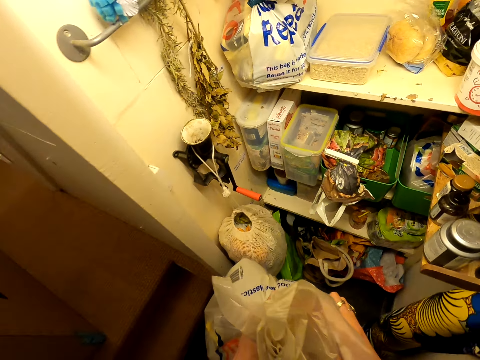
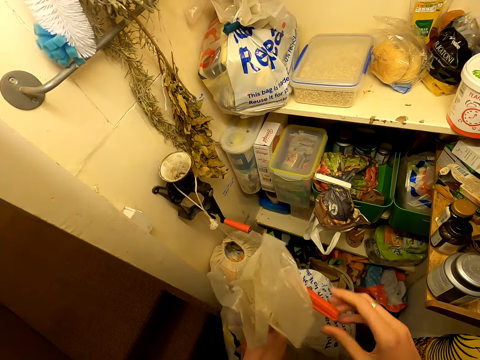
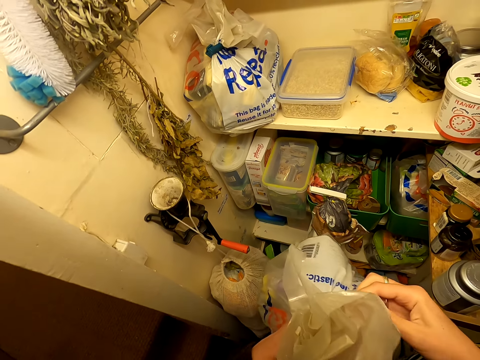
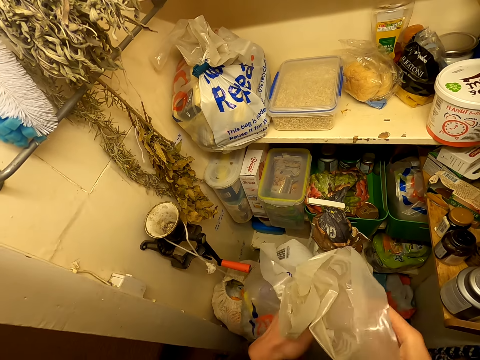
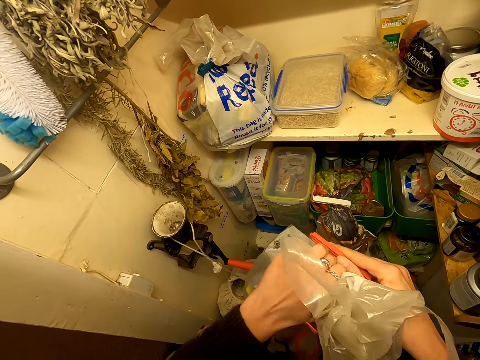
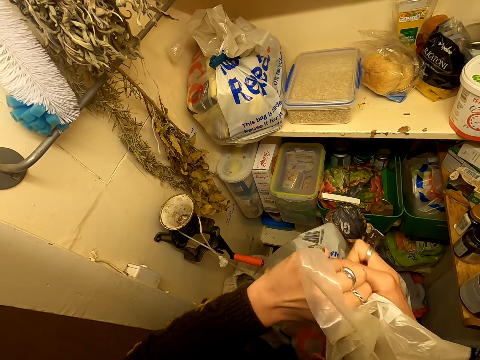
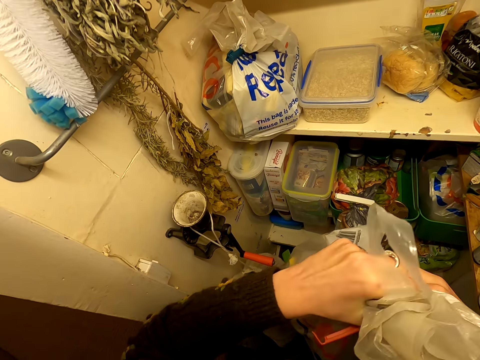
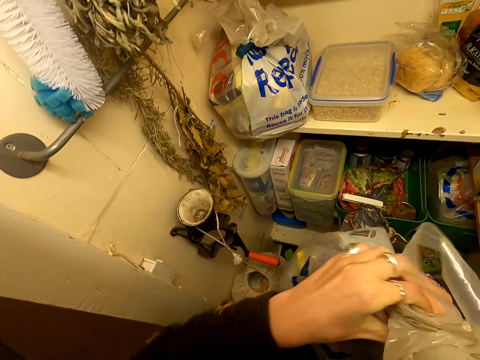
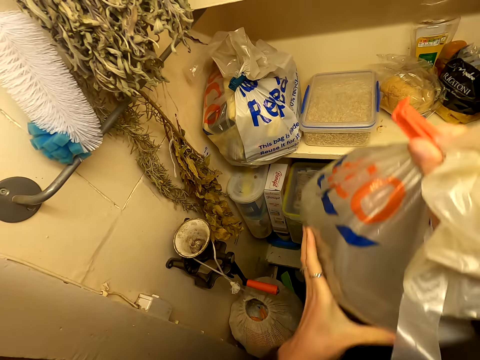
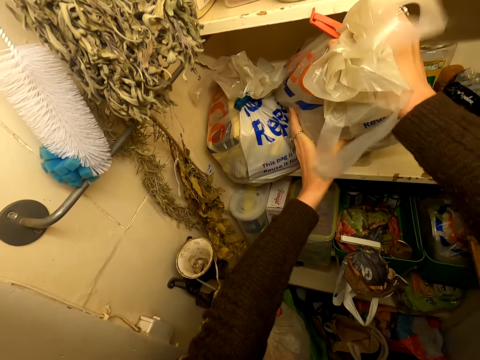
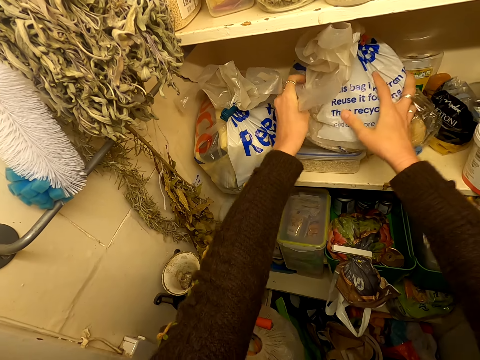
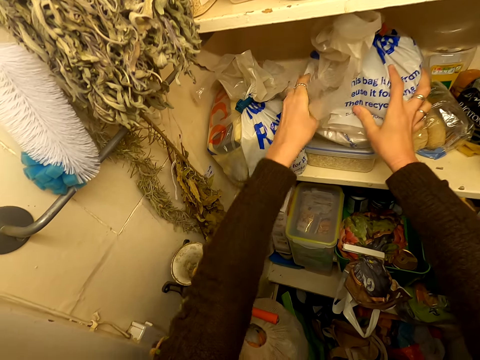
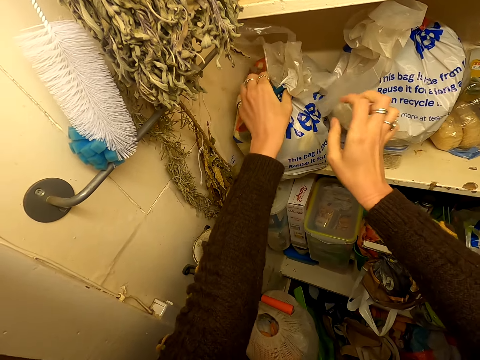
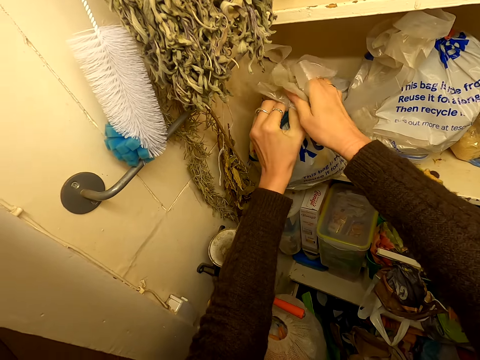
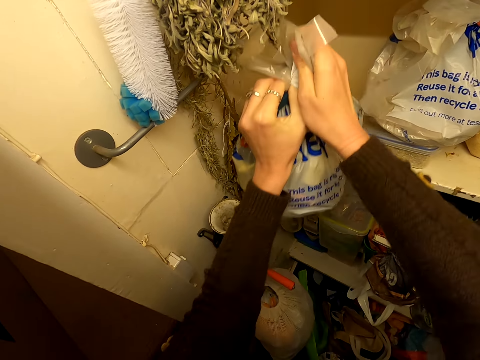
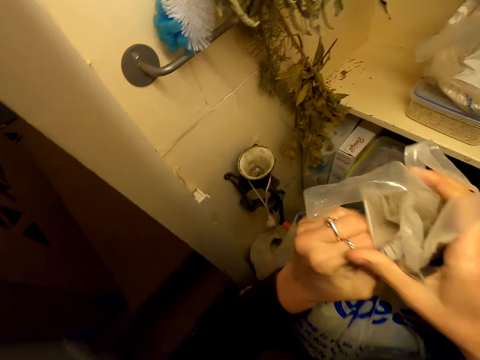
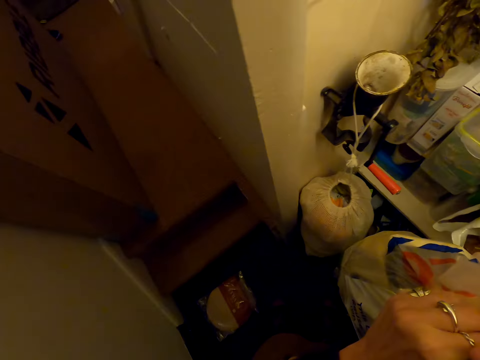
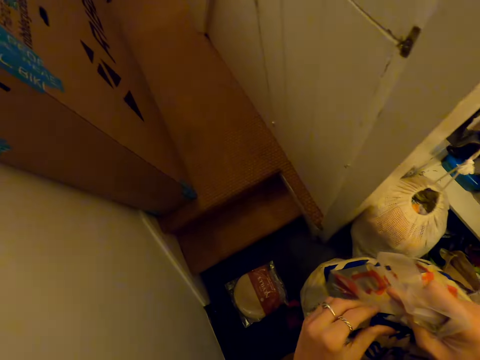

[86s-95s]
The camera wearer touches the nylon paper. They tie the plastic bag. They put the plastic on the shelf. They pick up the plastic on the shelf.

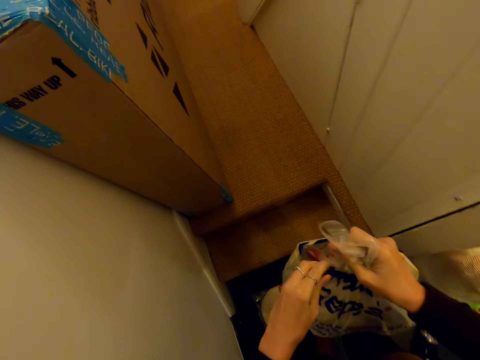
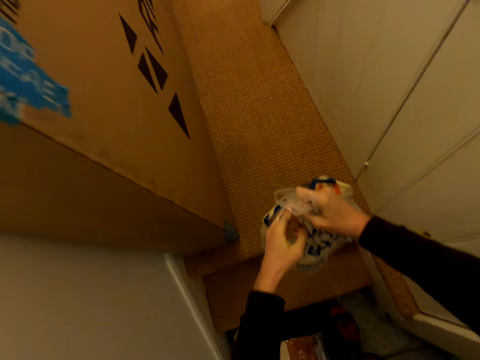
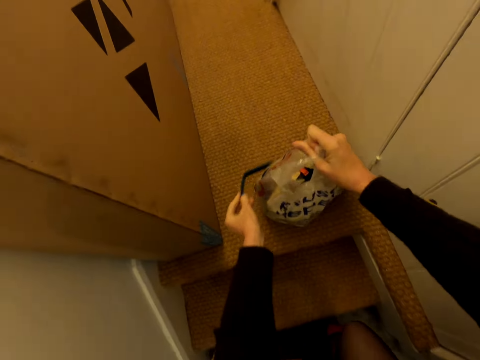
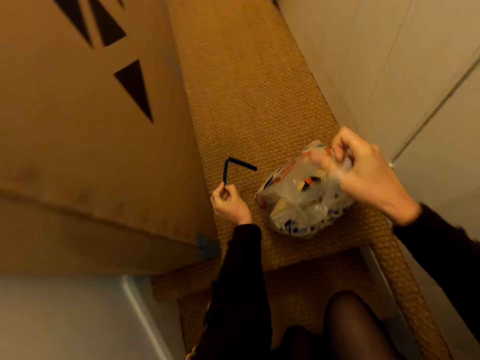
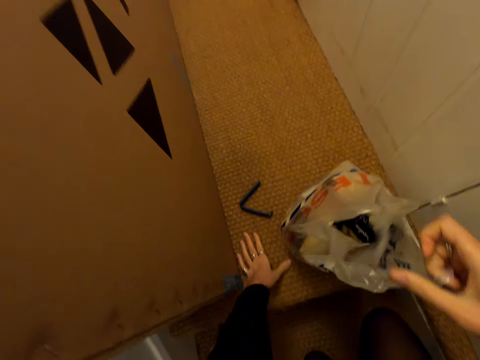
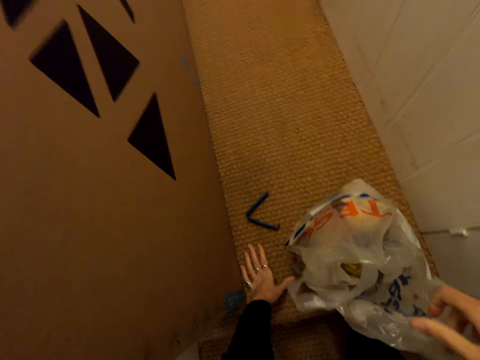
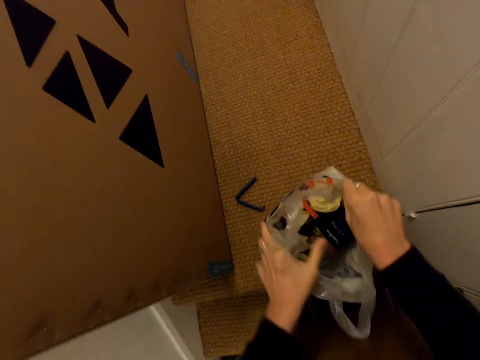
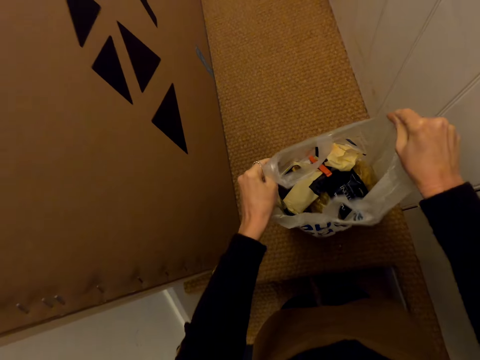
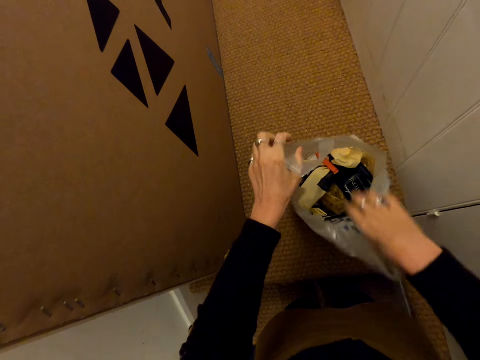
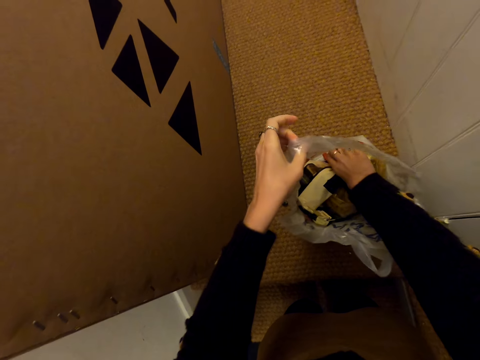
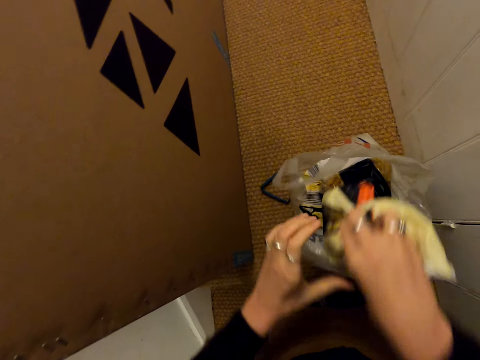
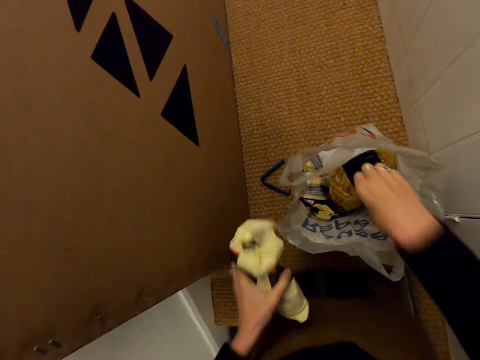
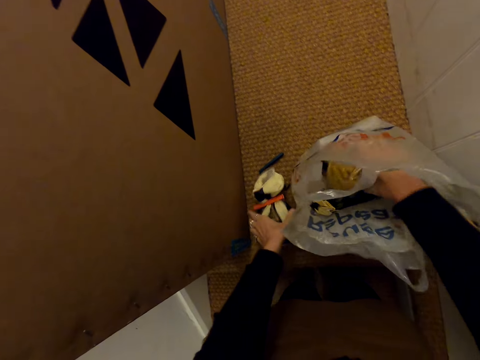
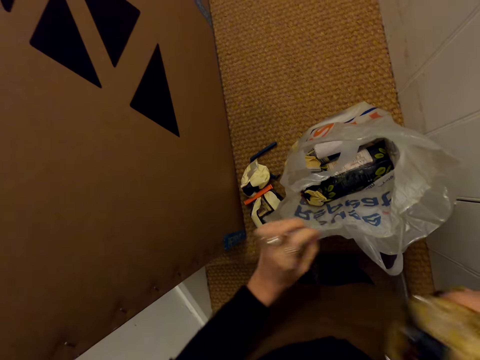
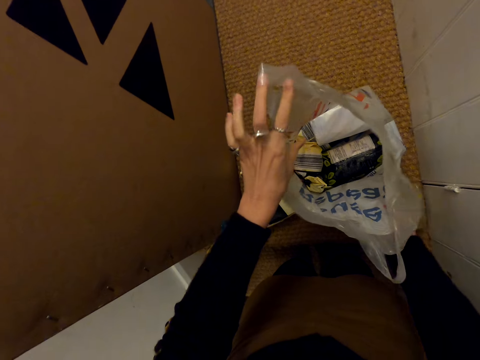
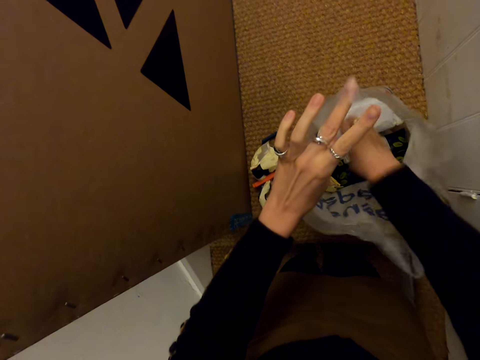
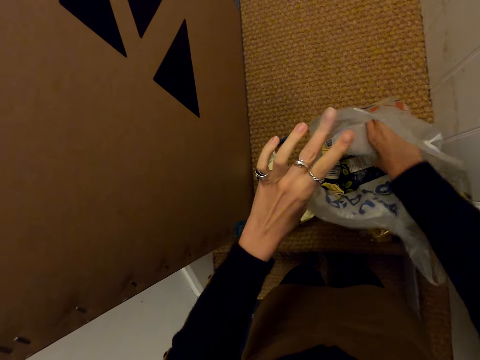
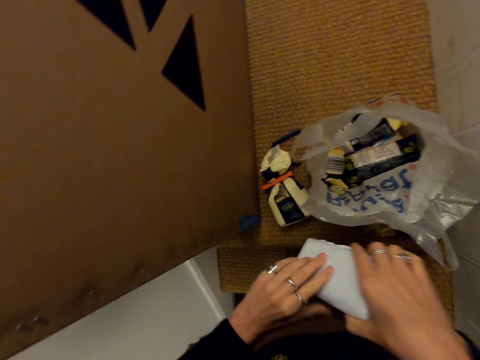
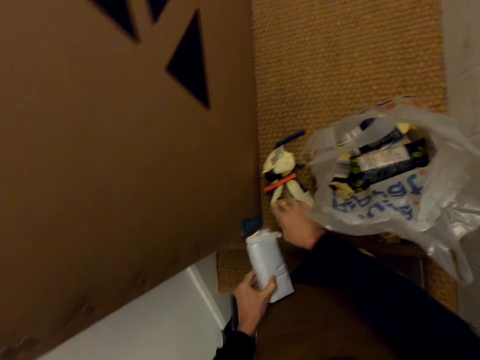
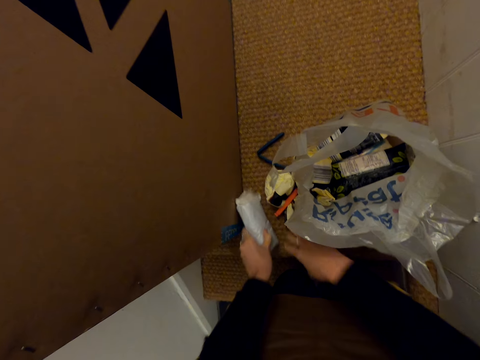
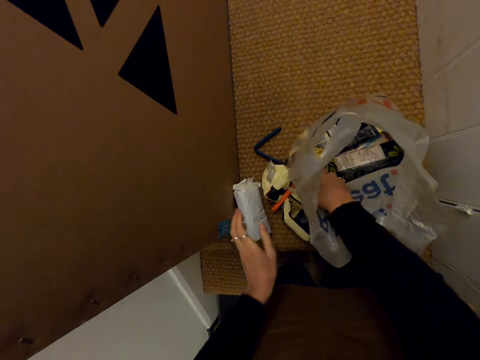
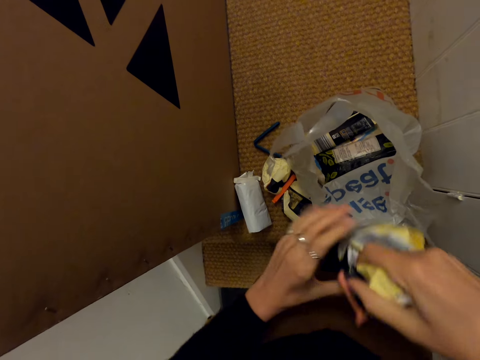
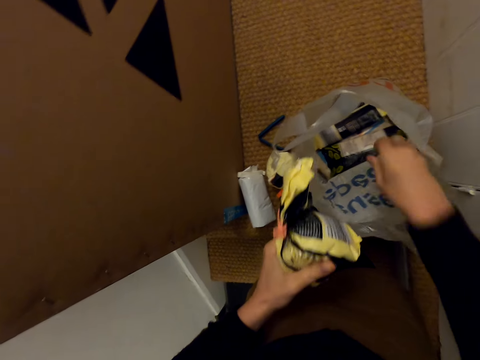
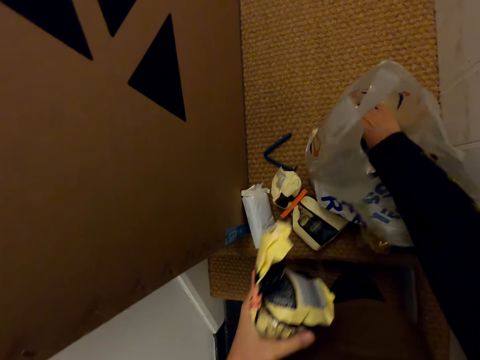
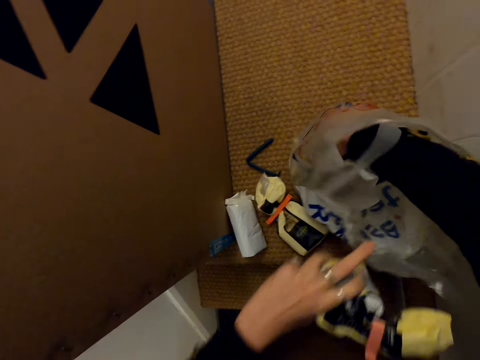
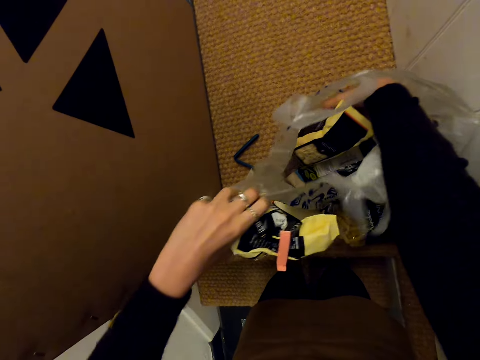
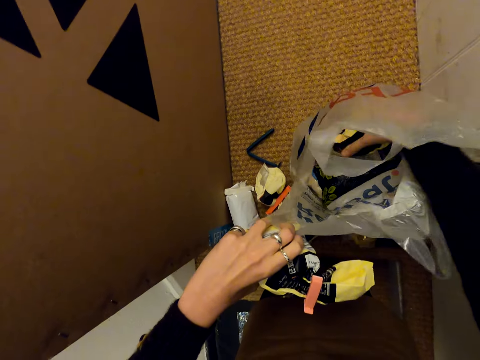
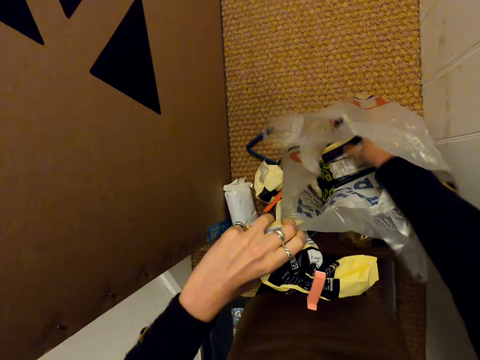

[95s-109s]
The camera wearer unties a plastic bag or nylon paper. They put the plastic bag on the floor. They drop a clip on the floor. They open the nylon paper. They adjust the plastic bag on the floor. They touch the nylon paper. They remove a packet from the plastic bag. They put the packet on the floor. They remove a packet from the plastic bag. They put the packet on the floor. They remove a white packet from the plastic bag. They adjust a packet on the floor. They put the white packet on the floor. They remove a packet from the plastic bag. They hold the packet with the left hand. They adjust items in the plastic bag. They touch something in the nylon paper.

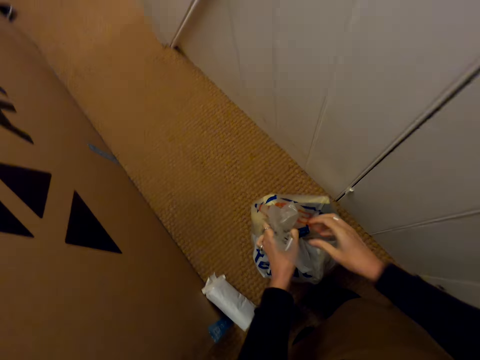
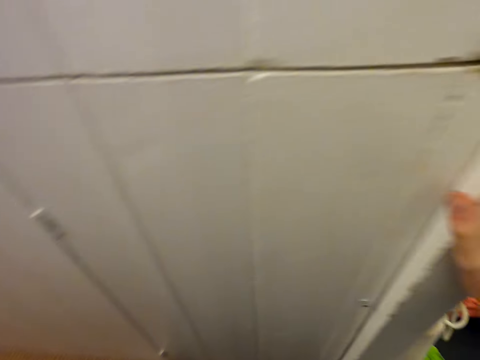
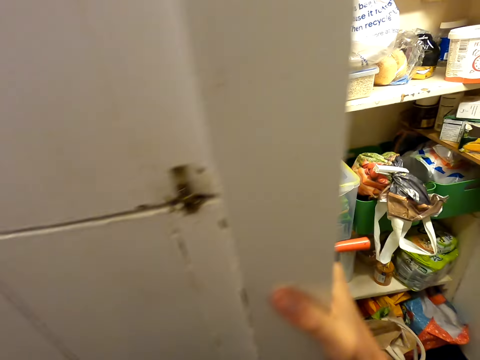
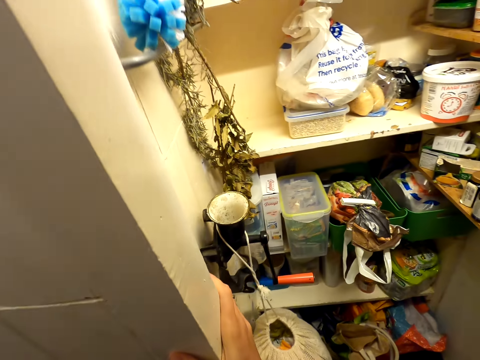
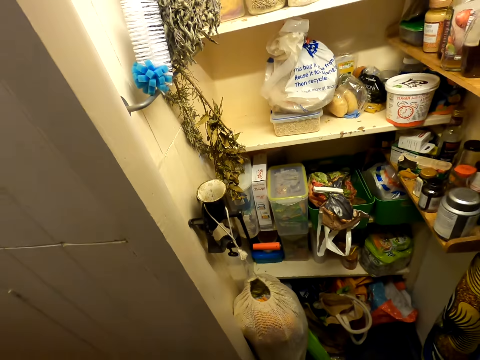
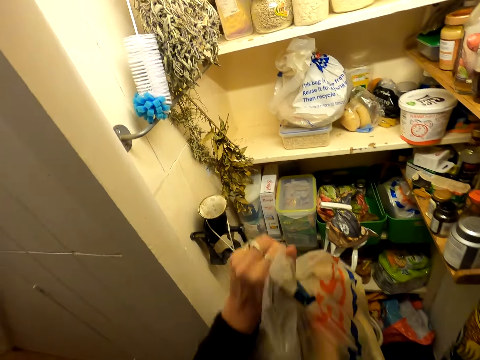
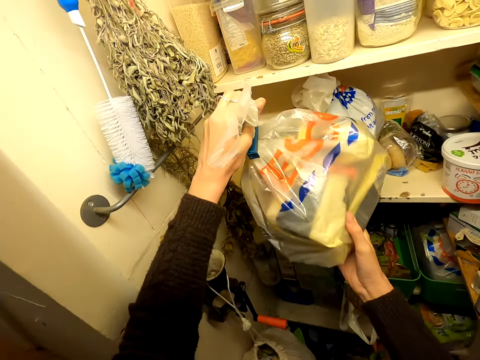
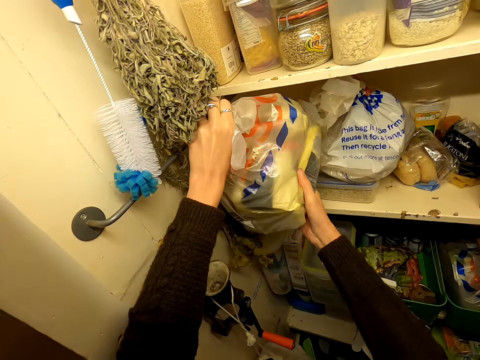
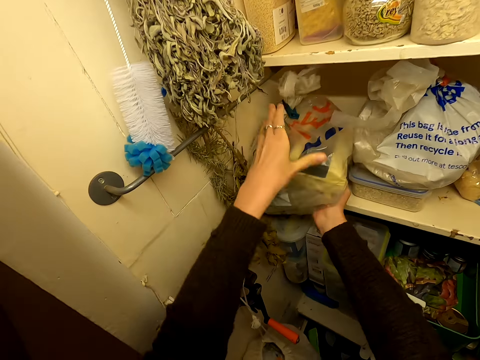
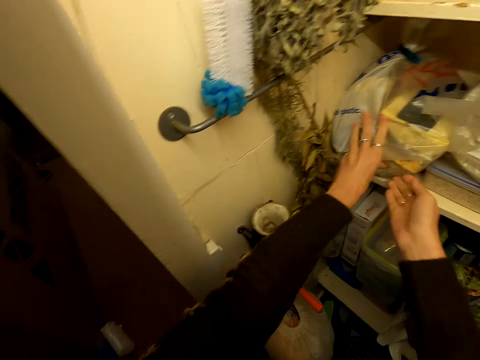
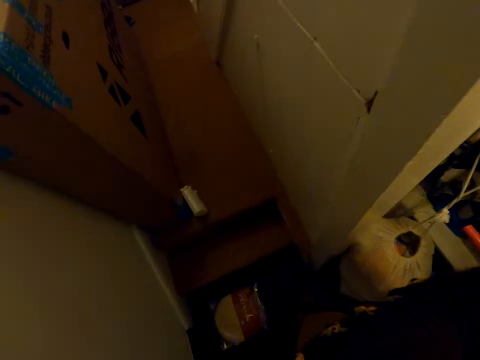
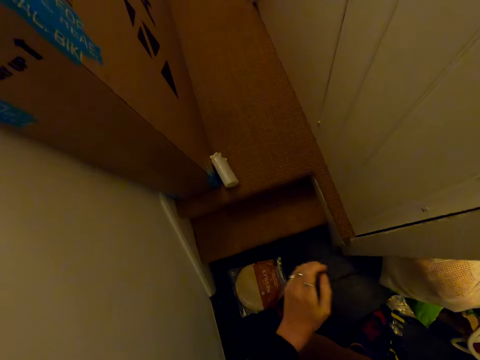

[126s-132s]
The camera wearer turns towards the shelves. They touch the wall. They put the plastic bag in the shelf.
